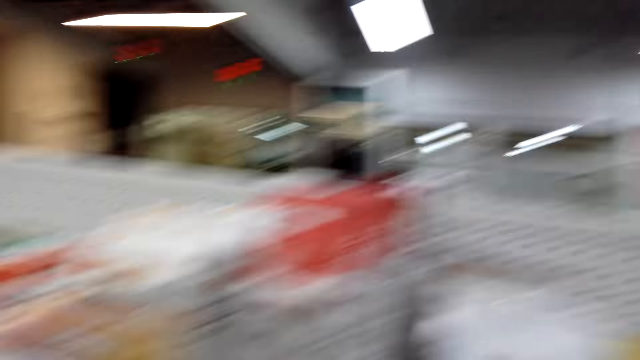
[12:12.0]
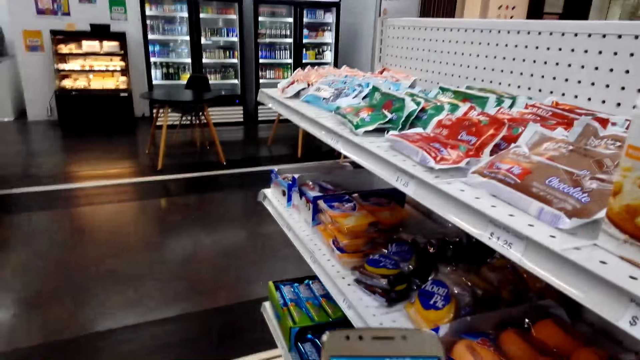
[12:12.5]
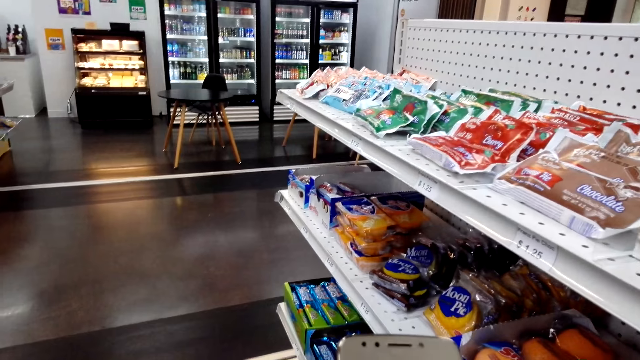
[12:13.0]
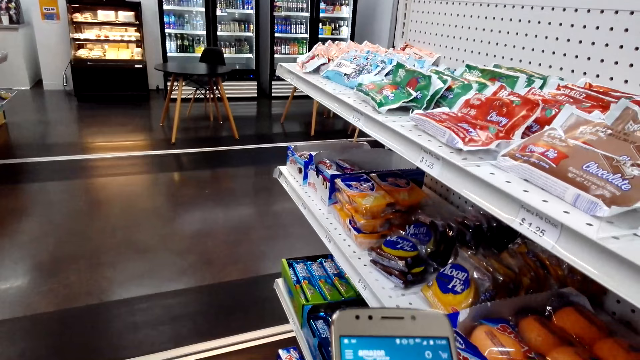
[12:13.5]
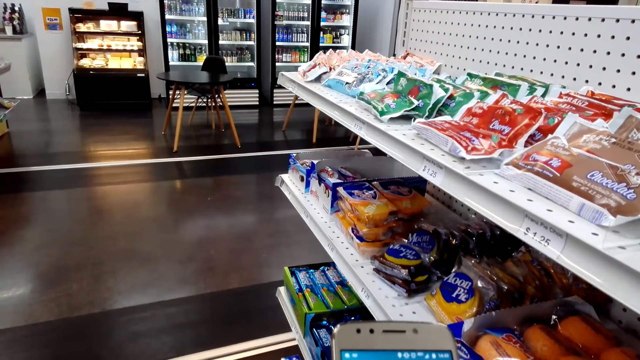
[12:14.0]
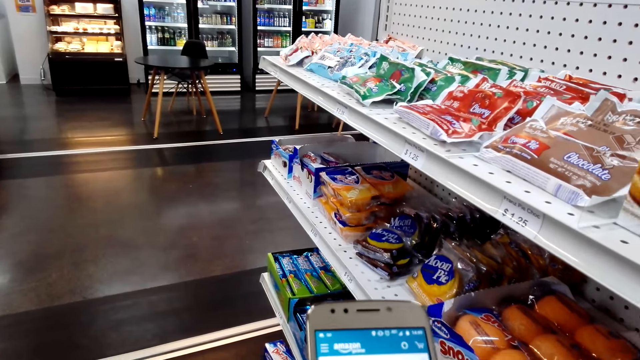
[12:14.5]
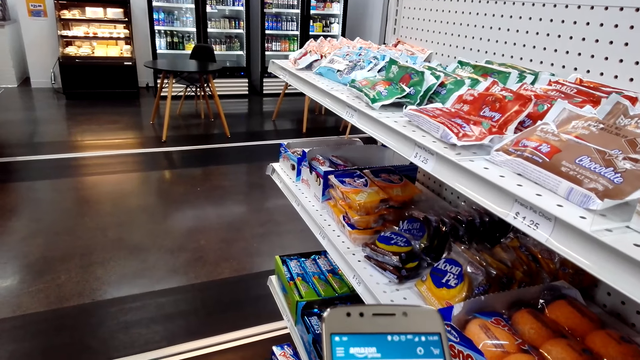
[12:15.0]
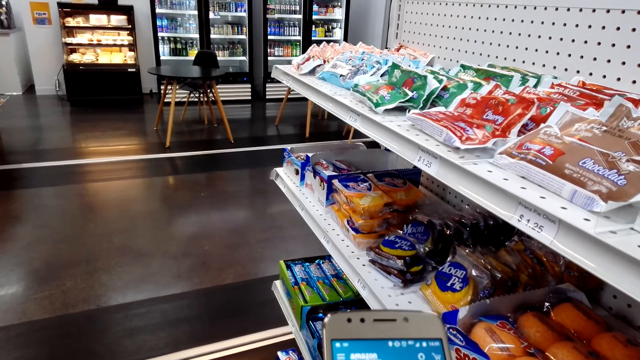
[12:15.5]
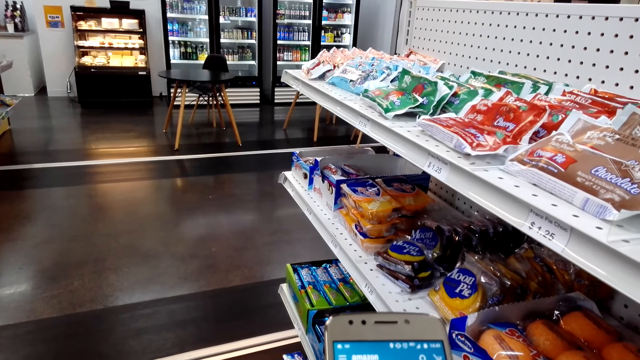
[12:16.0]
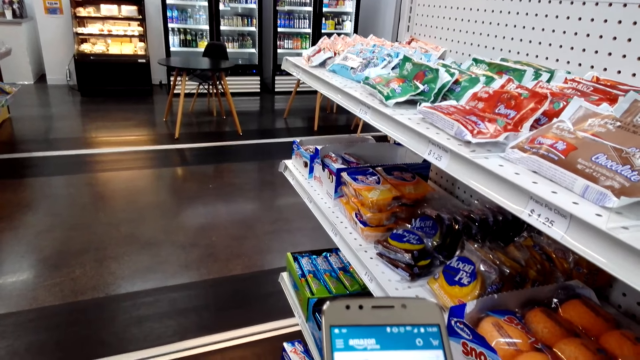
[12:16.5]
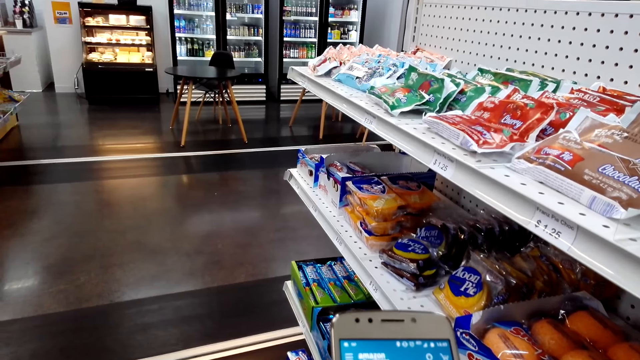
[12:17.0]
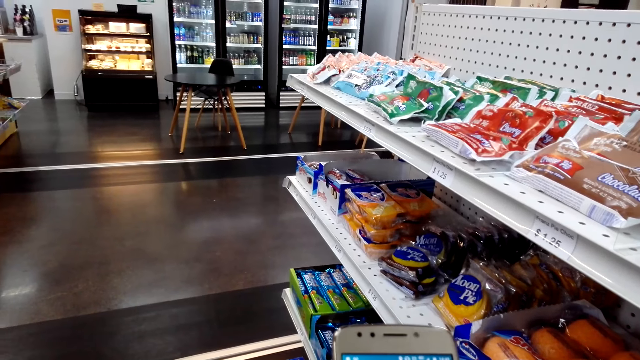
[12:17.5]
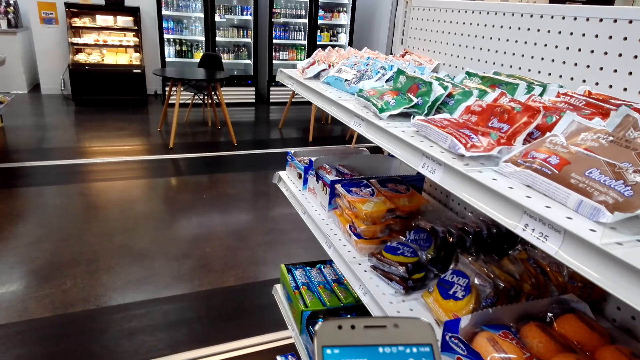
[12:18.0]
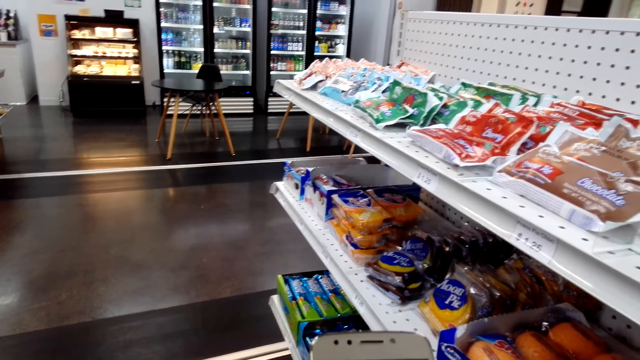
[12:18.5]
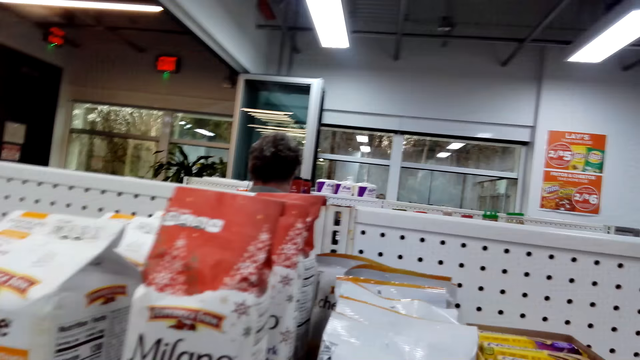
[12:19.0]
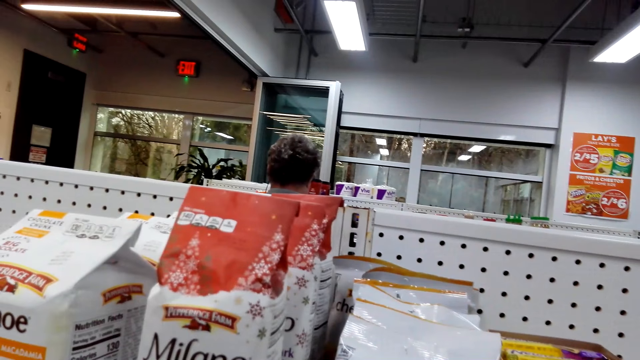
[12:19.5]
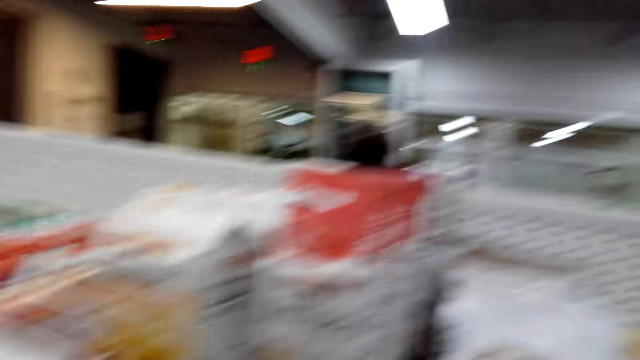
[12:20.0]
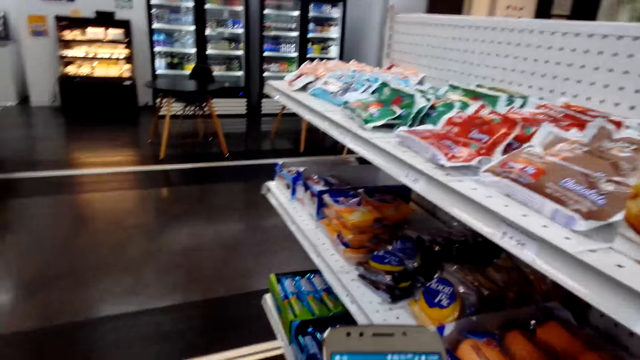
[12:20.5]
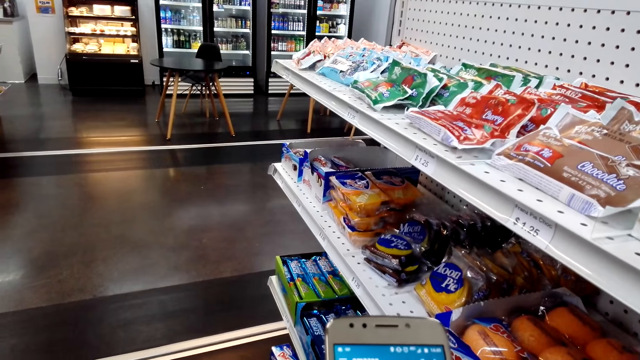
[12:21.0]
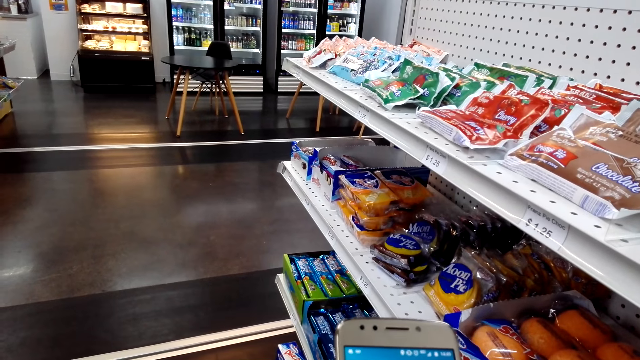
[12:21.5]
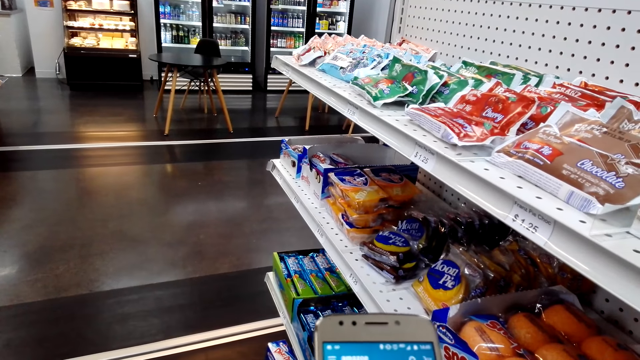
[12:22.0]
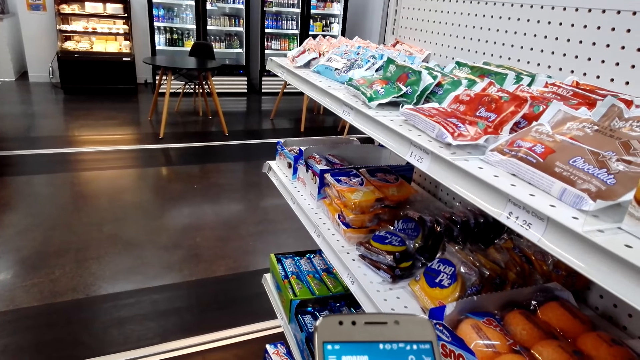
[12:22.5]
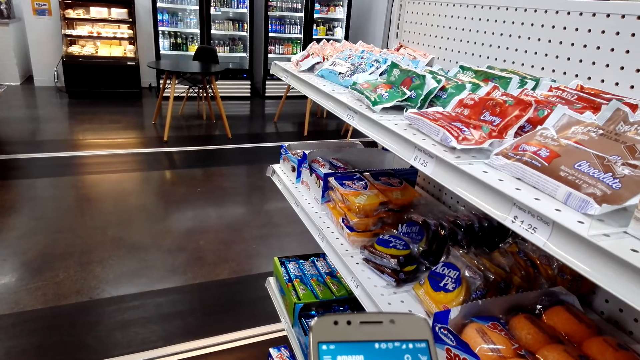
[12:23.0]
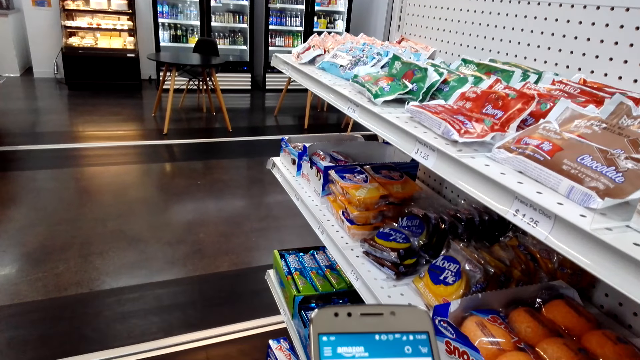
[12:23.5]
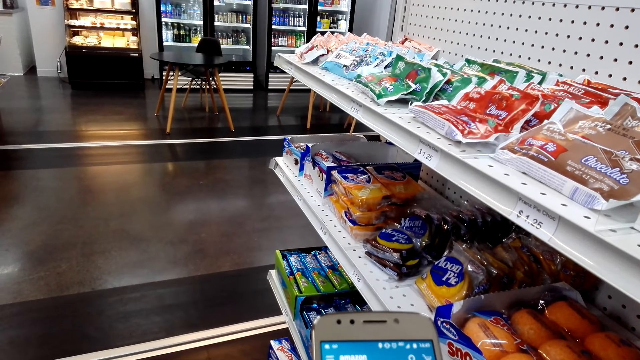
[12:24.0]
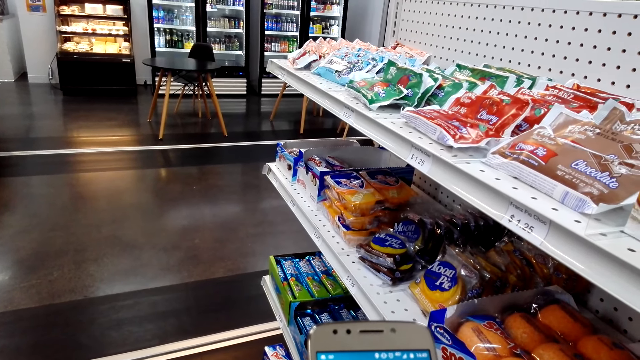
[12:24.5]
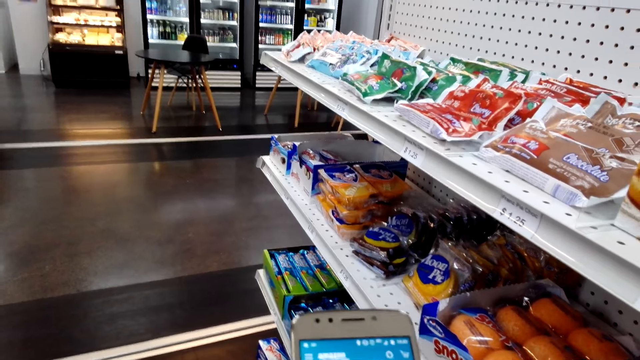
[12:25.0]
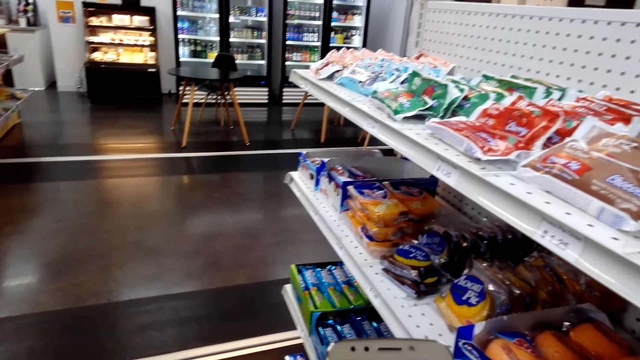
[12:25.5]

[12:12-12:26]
The camera wearer looks around. They scroll the phone. They stand while they hold the phone. They look around. They scroll the phone.

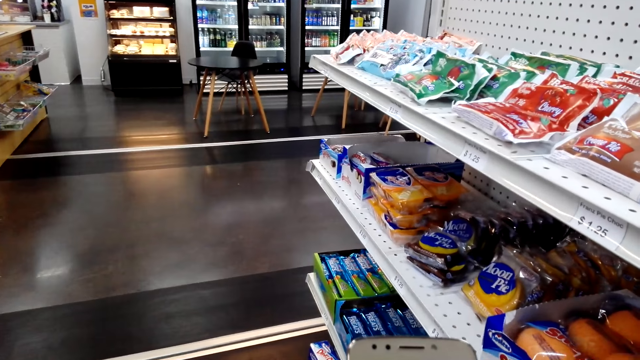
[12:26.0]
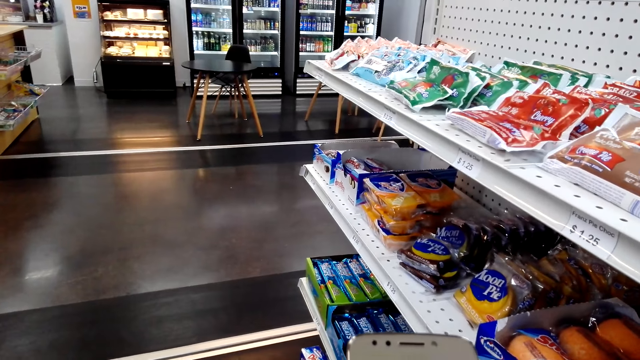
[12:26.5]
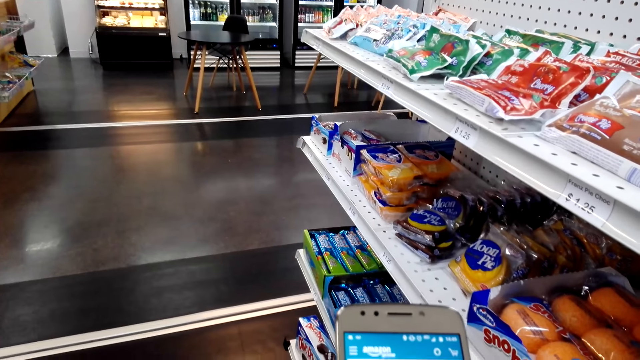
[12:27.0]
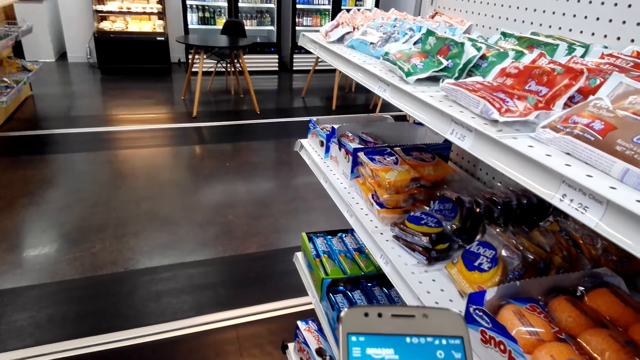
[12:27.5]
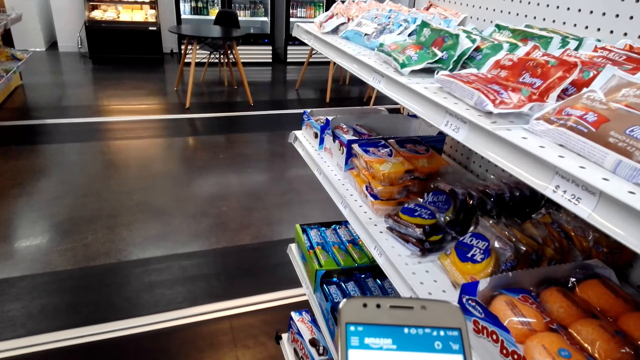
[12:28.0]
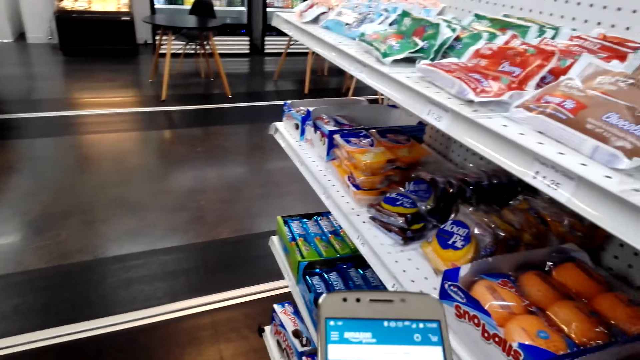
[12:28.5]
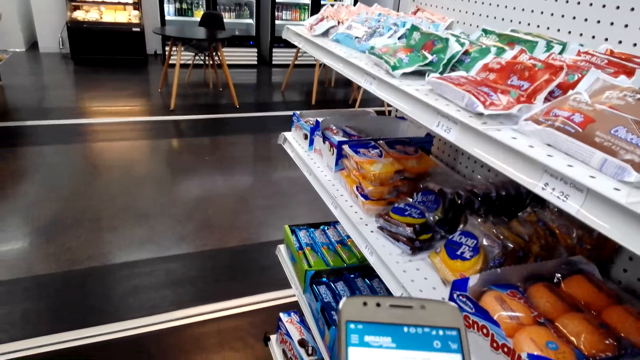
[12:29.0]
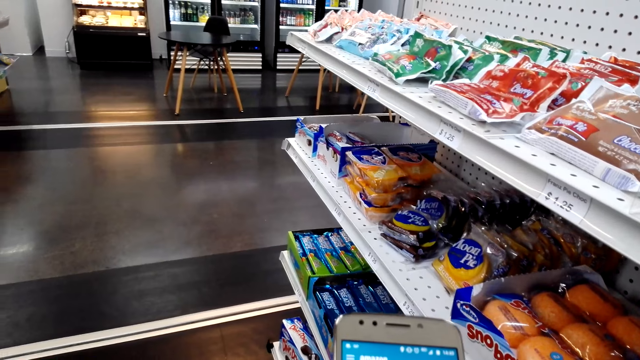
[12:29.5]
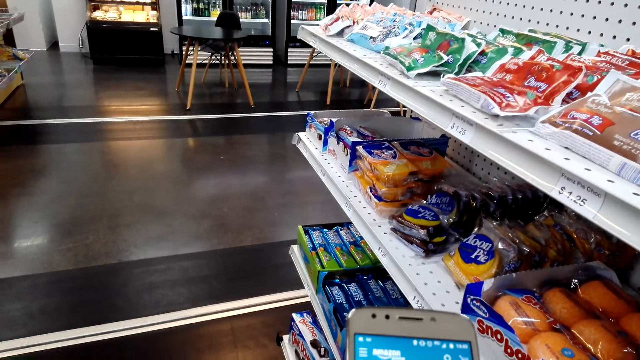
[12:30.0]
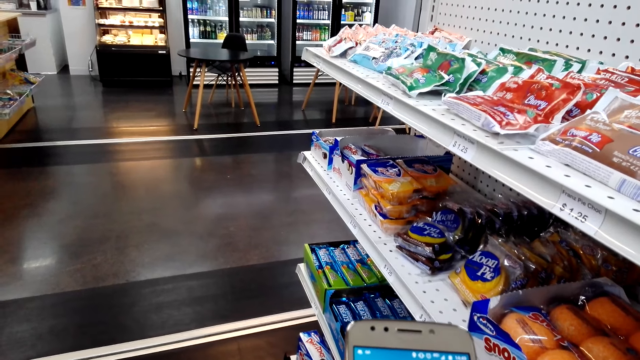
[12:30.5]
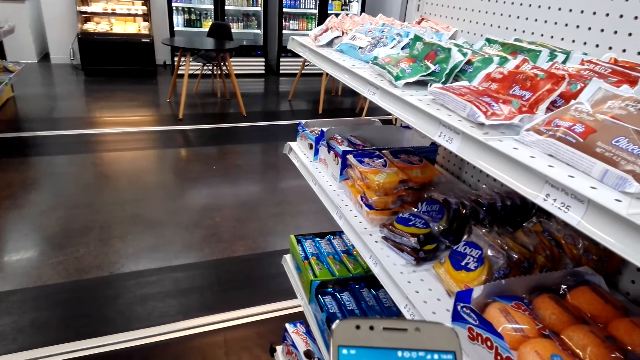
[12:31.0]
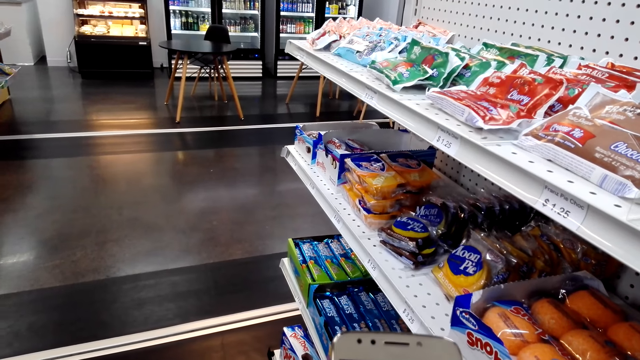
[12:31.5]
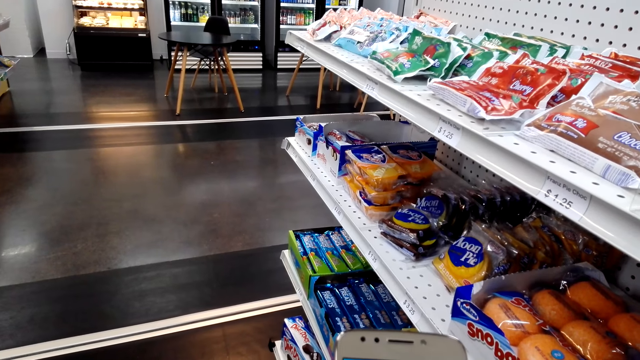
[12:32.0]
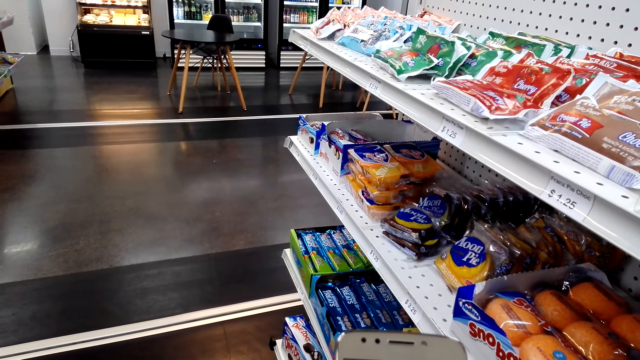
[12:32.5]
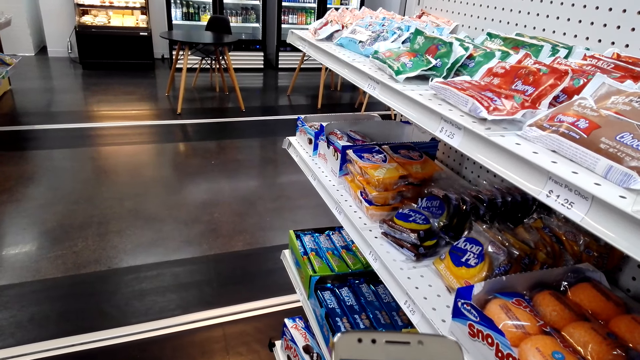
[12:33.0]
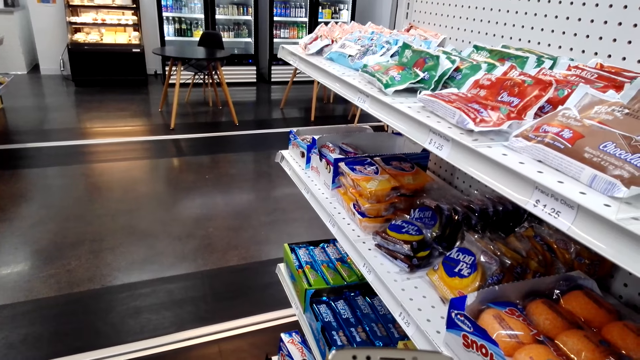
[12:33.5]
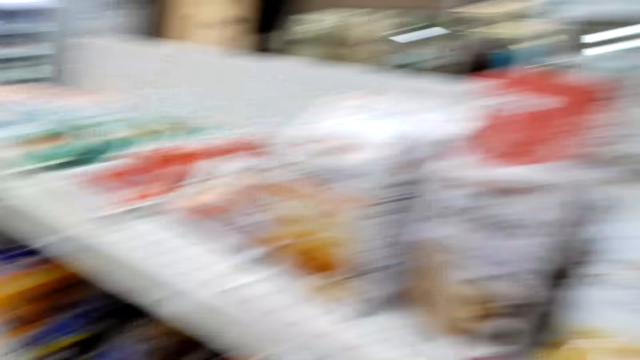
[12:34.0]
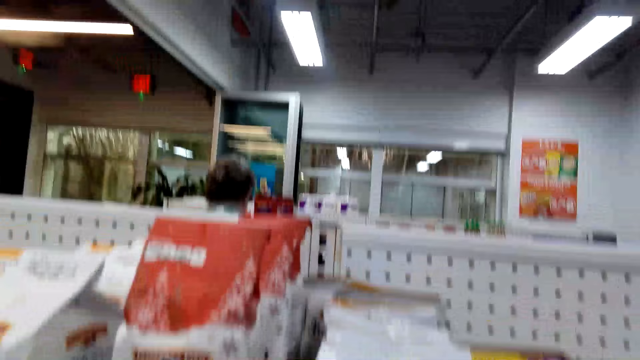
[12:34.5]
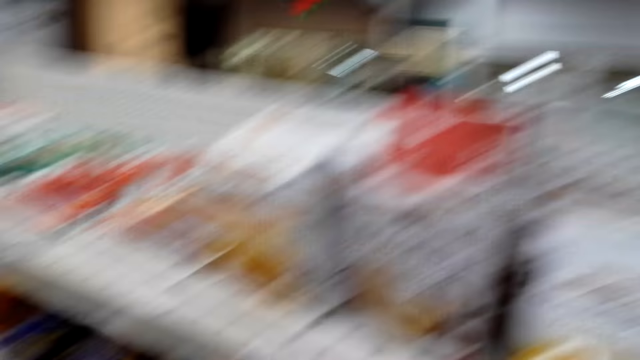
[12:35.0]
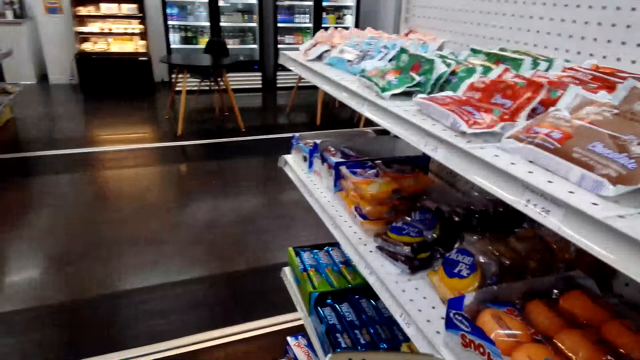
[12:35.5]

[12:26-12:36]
The camera wearer converses with a man.
